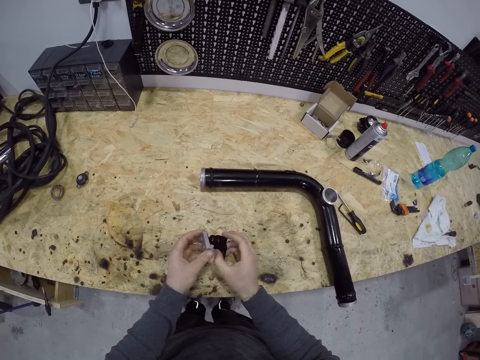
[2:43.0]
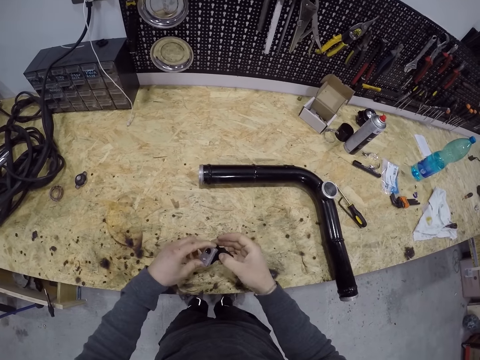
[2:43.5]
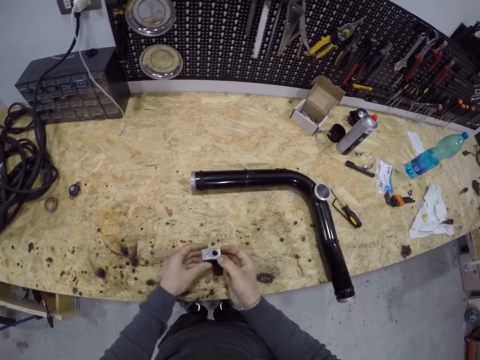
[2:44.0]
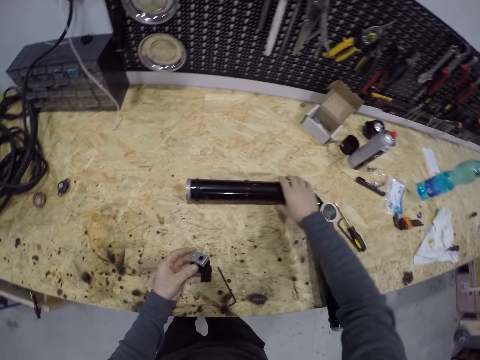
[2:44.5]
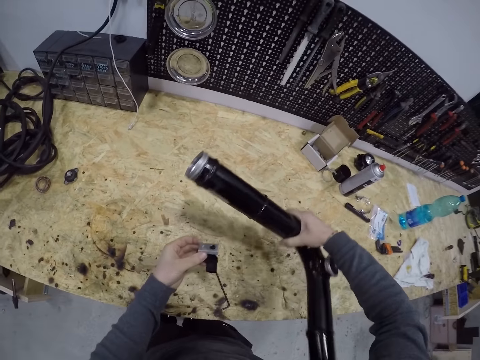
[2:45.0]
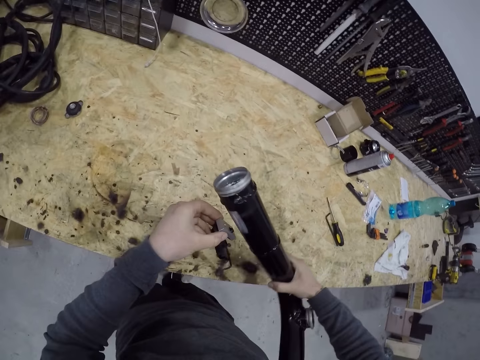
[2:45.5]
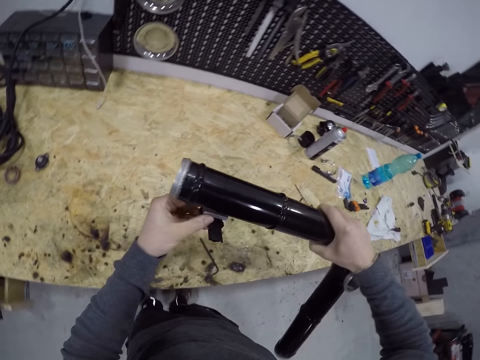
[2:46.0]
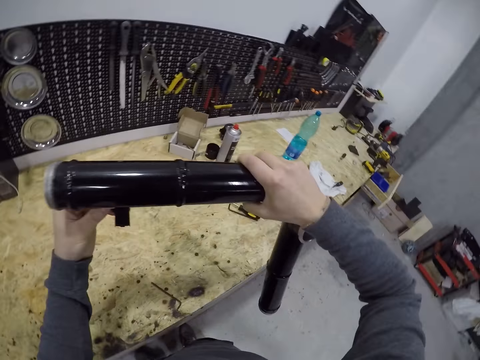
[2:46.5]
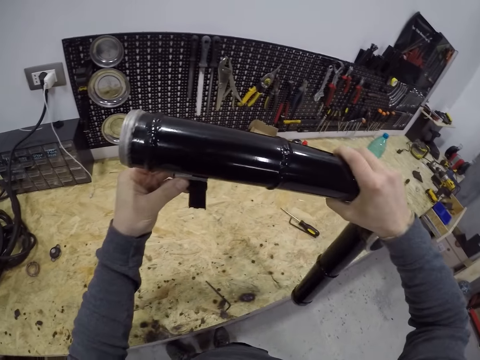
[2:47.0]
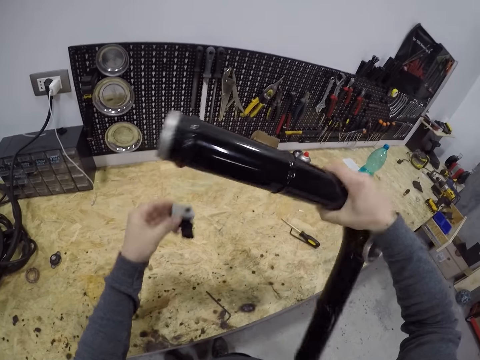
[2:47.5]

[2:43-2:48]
The camera wearer picks the tube. They put the metal on the tube.

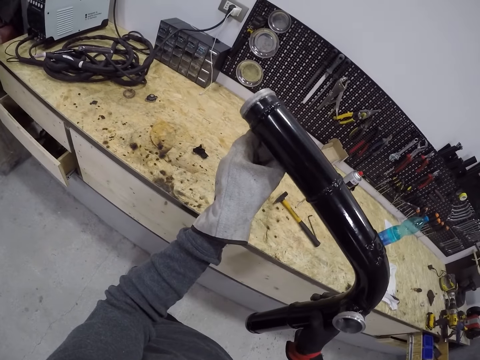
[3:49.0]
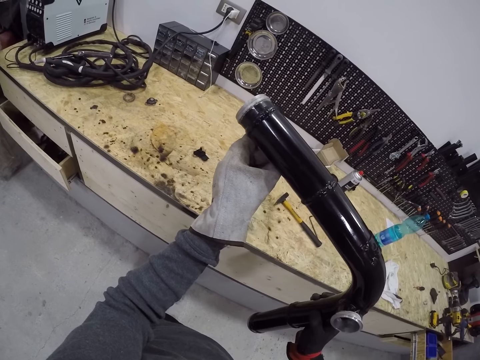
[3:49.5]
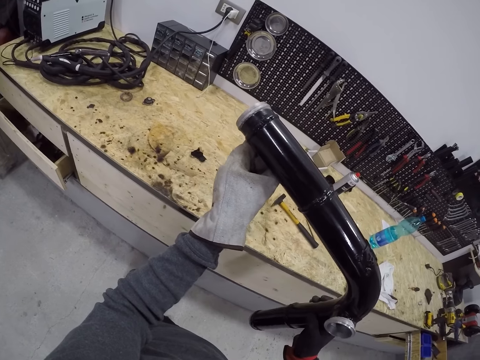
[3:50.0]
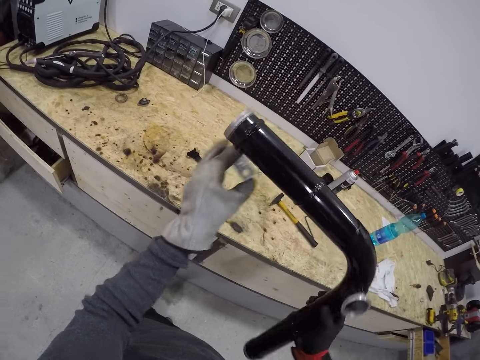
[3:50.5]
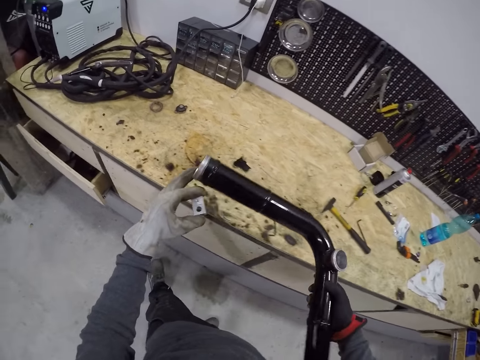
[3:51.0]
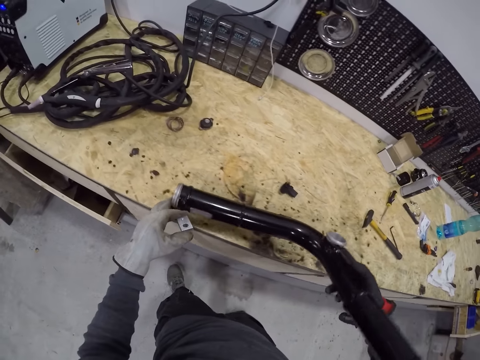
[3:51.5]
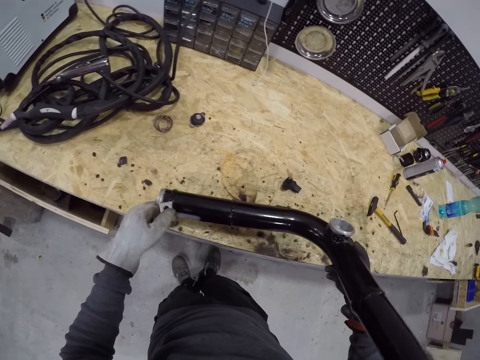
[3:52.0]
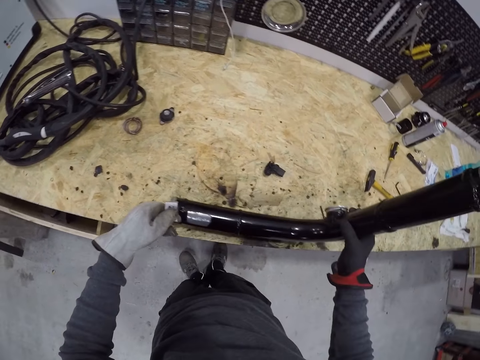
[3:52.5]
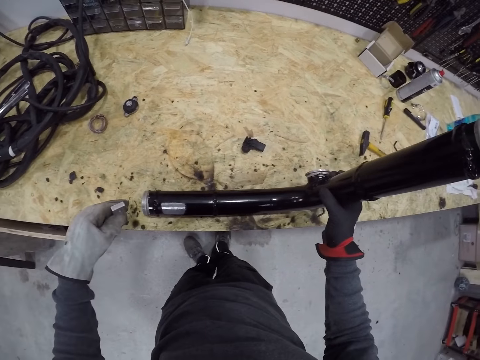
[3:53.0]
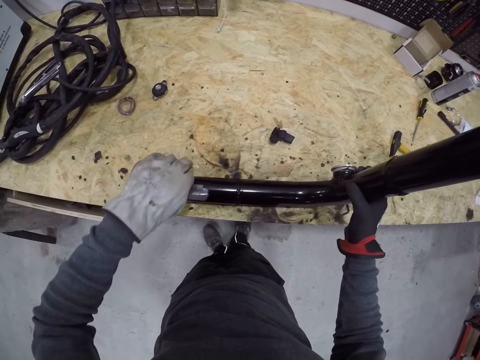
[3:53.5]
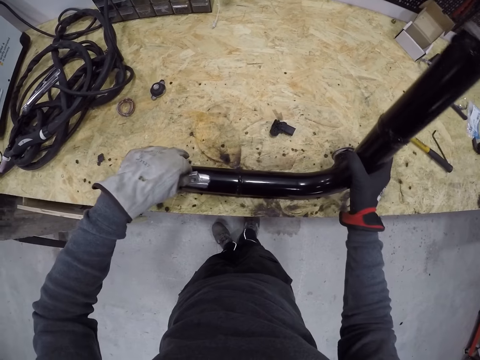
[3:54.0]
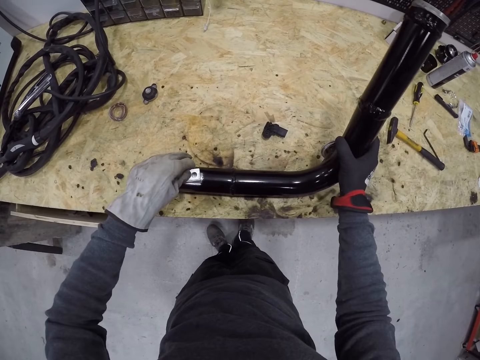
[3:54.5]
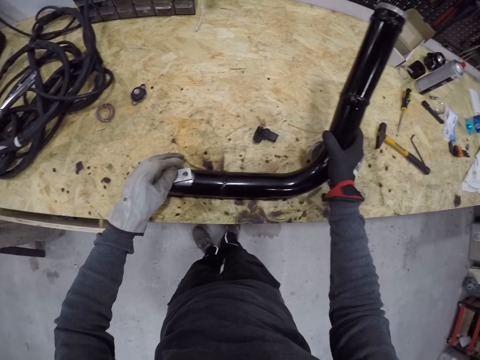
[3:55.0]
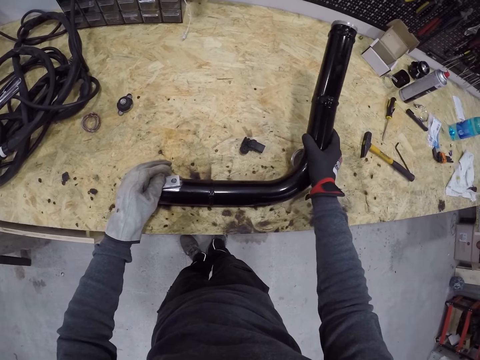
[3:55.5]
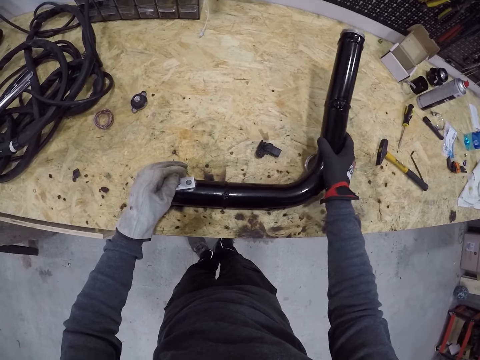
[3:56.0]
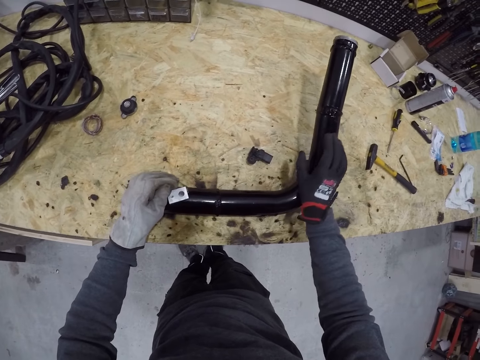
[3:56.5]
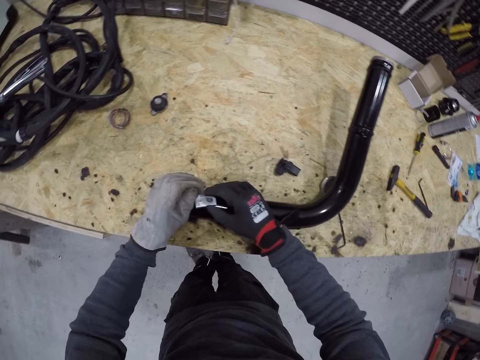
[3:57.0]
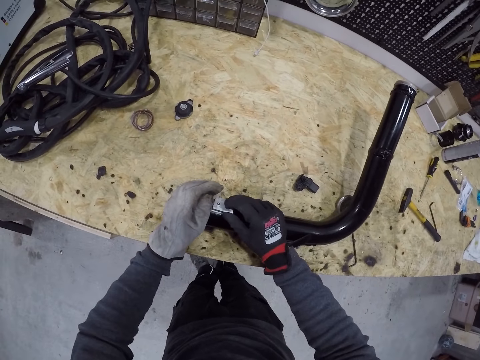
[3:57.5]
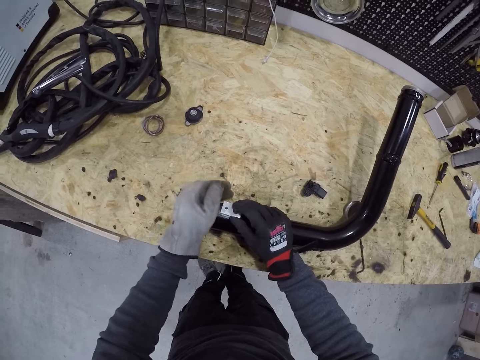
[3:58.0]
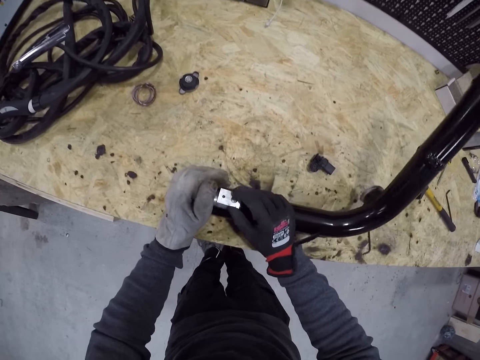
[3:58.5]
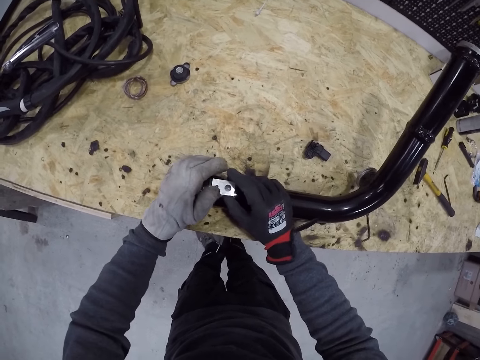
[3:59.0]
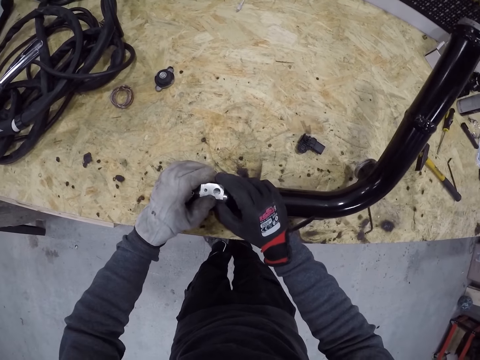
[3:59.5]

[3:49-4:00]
The camera wearer places the metal on the tube. They place the tube on the tube. They place the metal on the tube.
